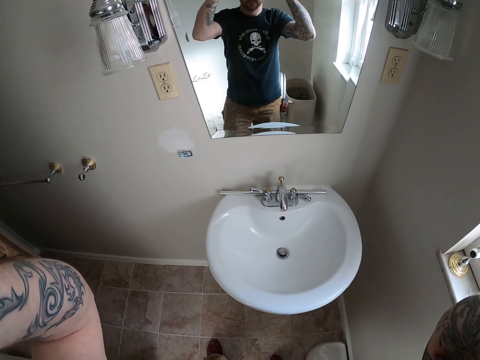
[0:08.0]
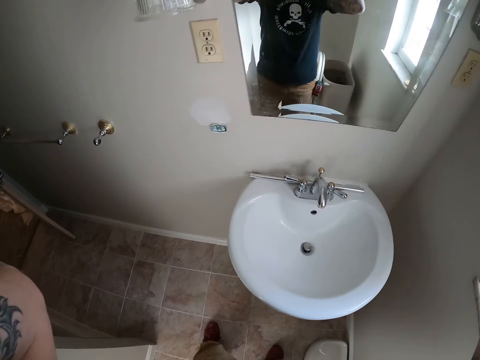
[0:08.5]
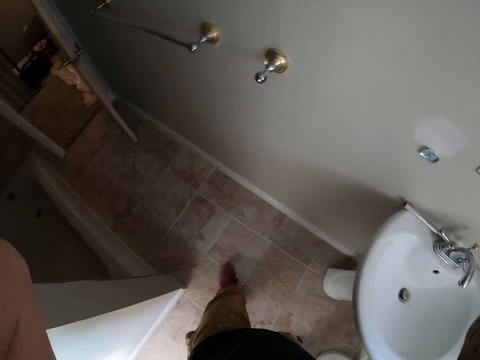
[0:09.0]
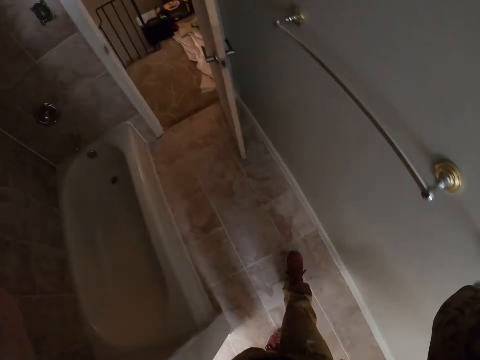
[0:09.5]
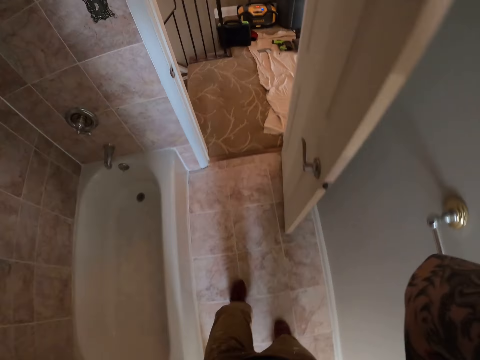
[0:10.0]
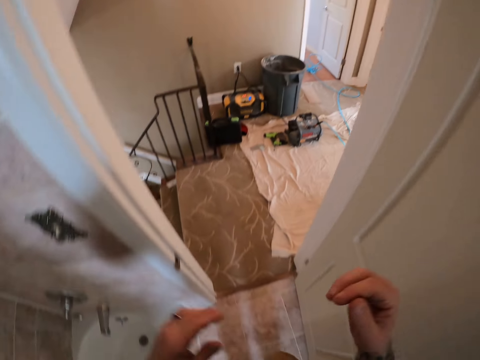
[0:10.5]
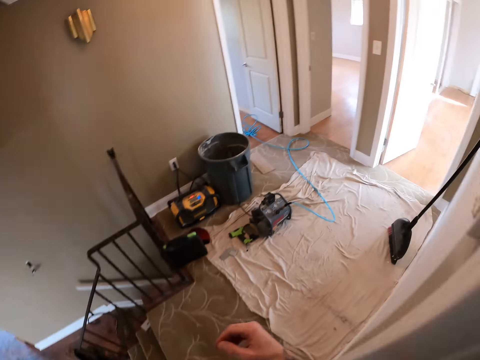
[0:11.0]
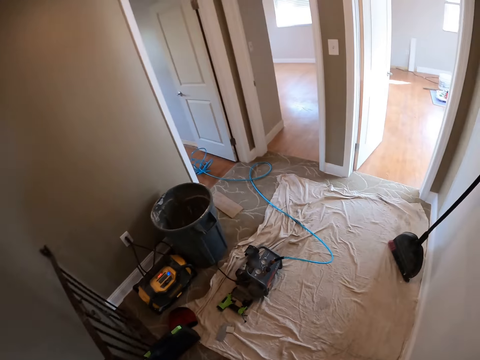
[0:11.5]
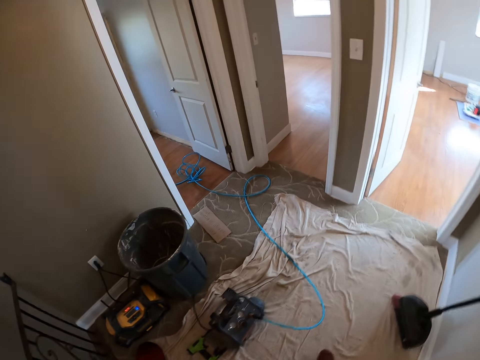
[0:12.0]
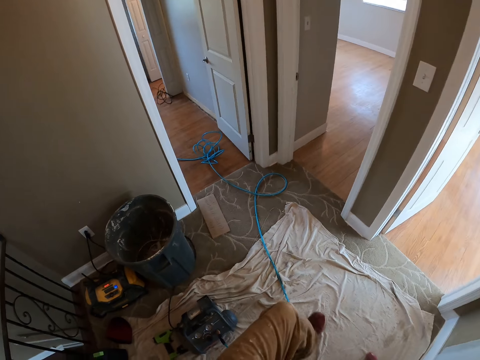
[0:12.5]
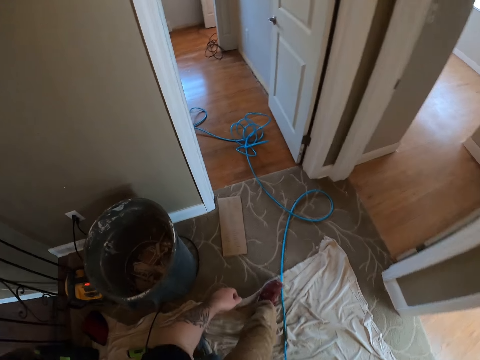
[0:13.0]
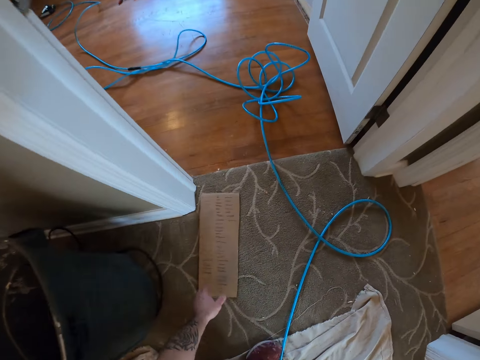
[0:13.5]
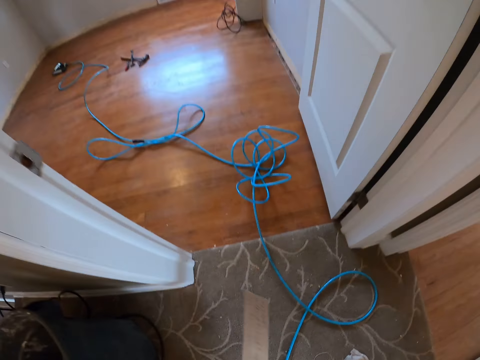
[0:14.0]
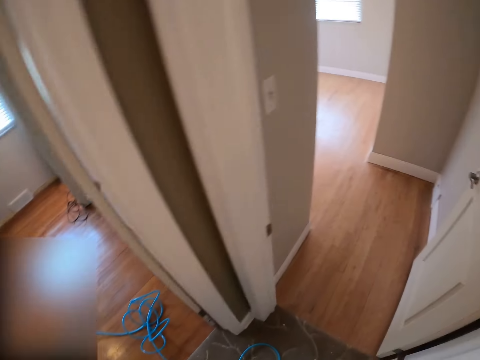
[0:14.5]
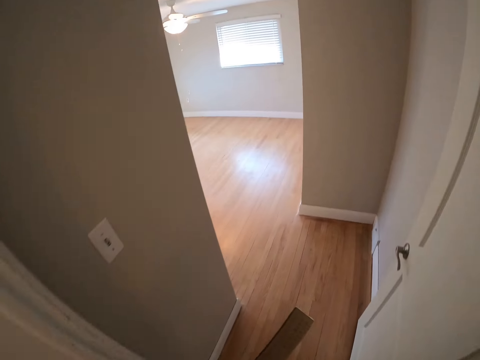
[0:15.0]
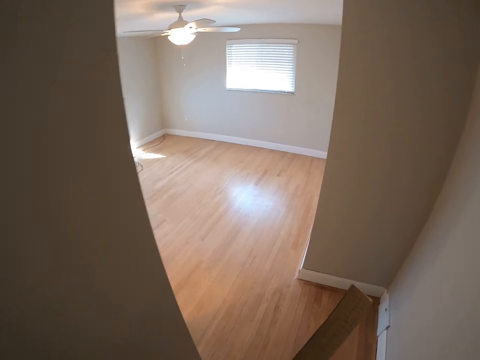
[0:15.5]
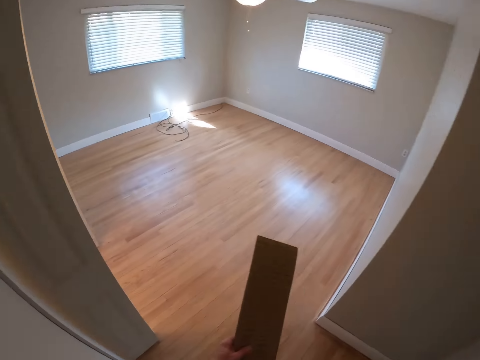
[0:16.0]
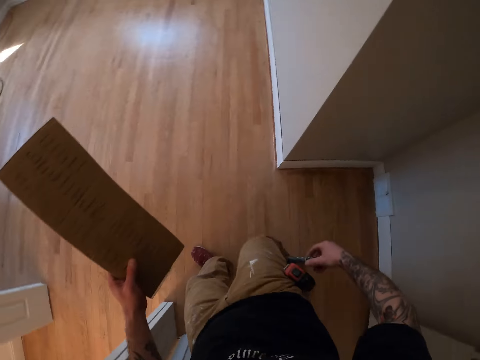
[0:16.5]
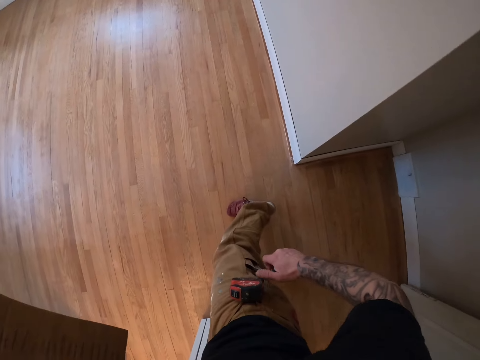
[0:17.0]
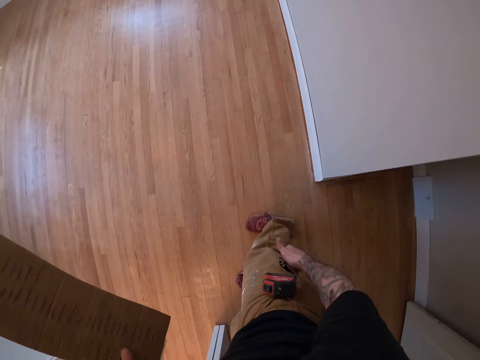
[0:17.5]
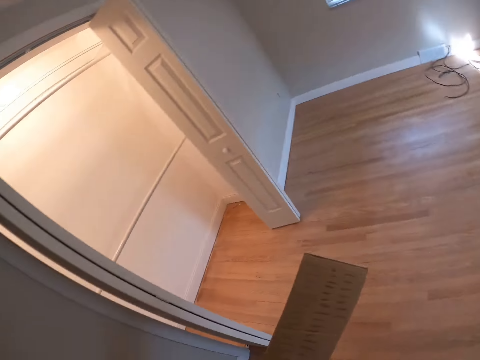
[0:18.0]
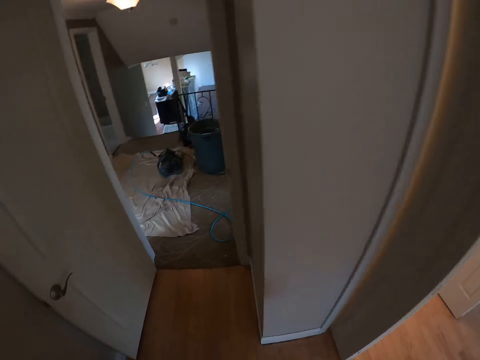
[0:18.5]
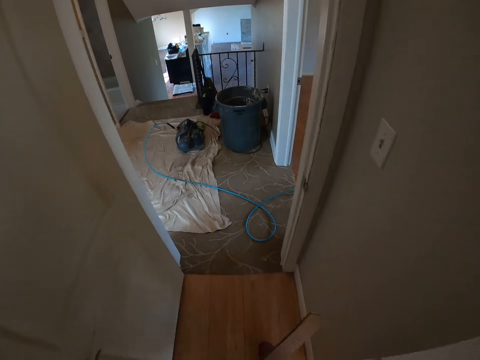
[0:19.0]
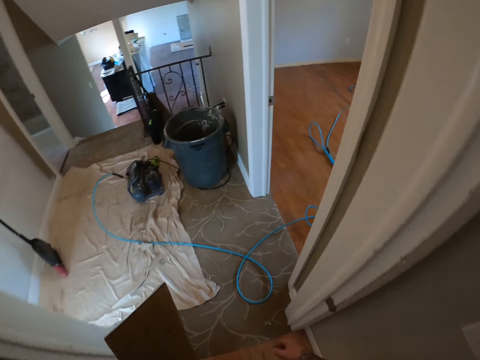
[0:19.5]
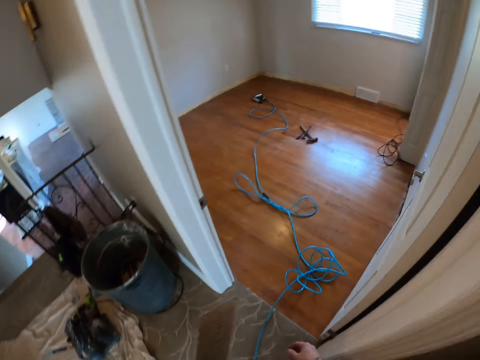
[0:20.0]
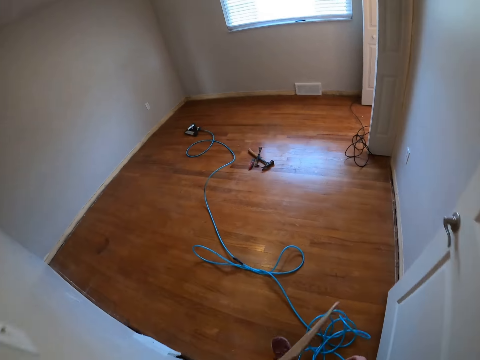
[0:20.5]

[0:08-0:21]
The camera wearer walks in the house. They pick a carton paper from the floor. They walk in the house.

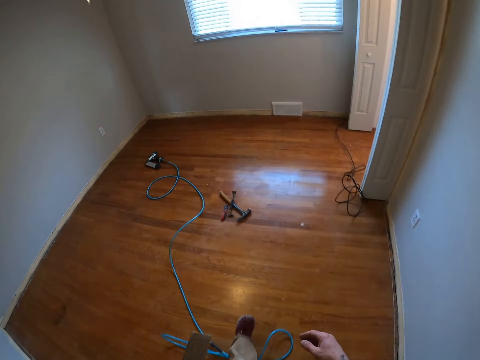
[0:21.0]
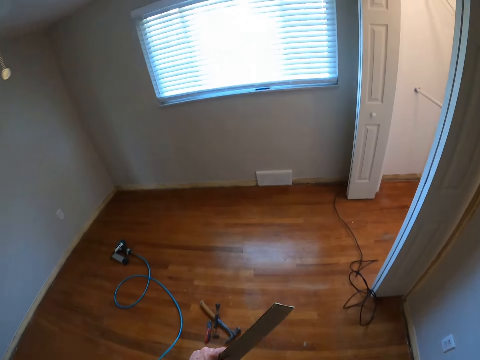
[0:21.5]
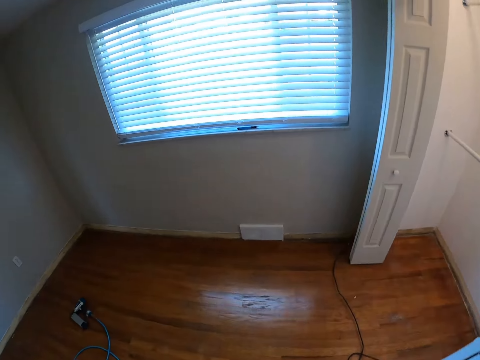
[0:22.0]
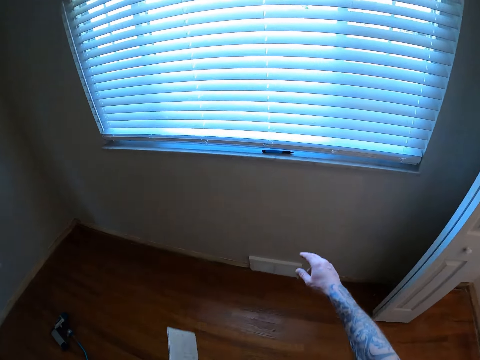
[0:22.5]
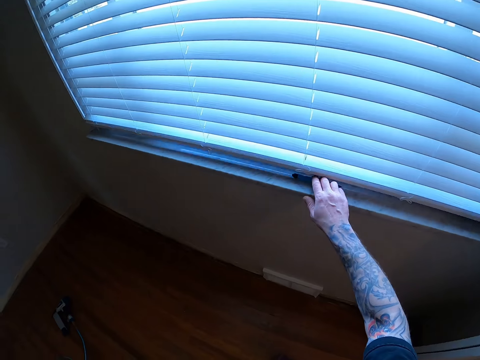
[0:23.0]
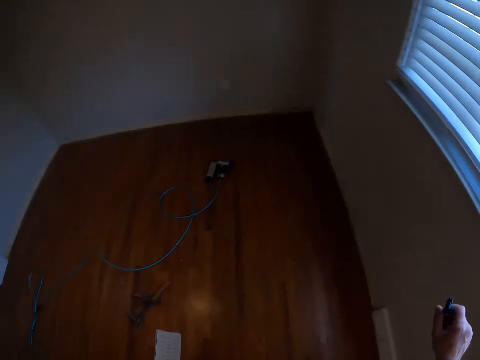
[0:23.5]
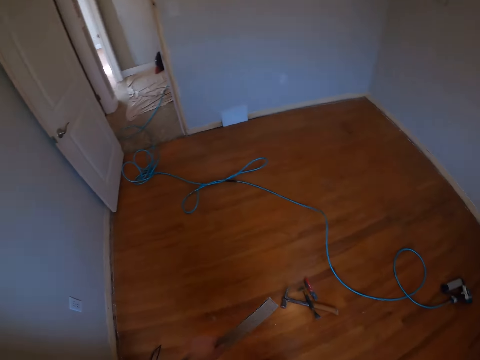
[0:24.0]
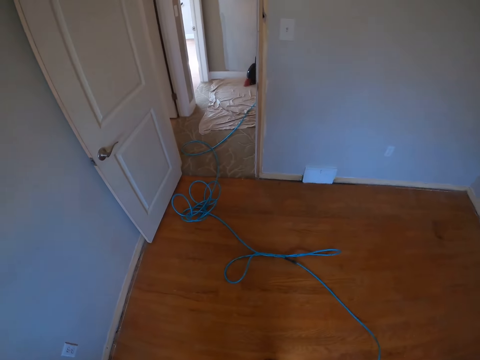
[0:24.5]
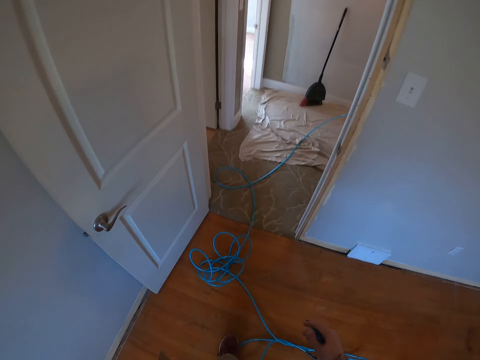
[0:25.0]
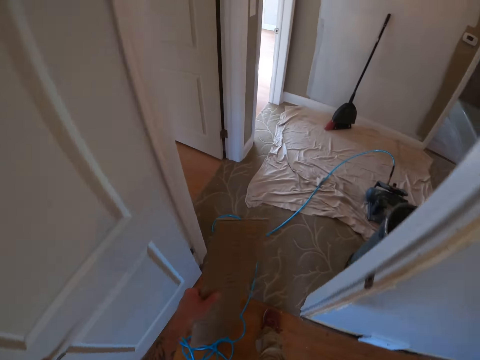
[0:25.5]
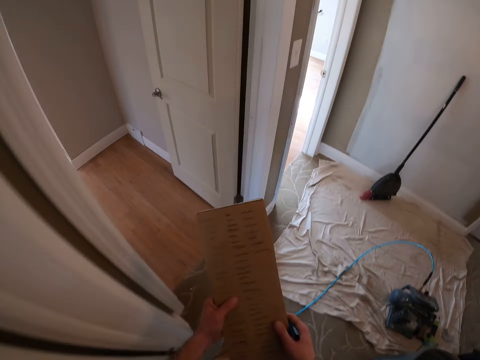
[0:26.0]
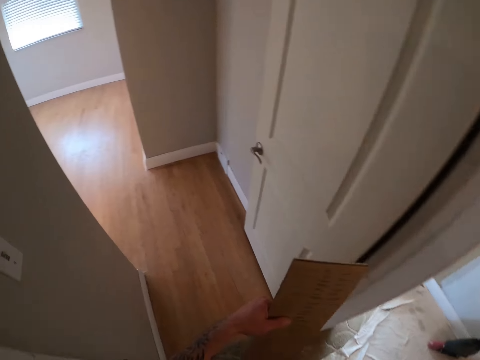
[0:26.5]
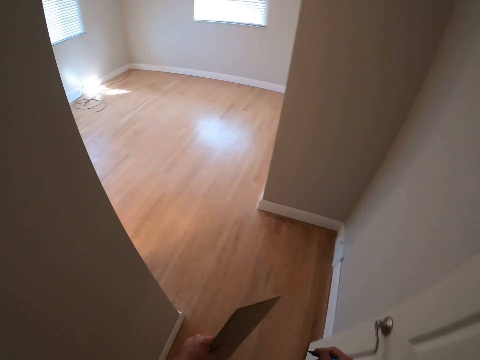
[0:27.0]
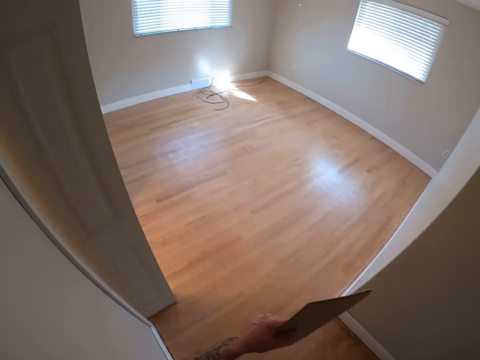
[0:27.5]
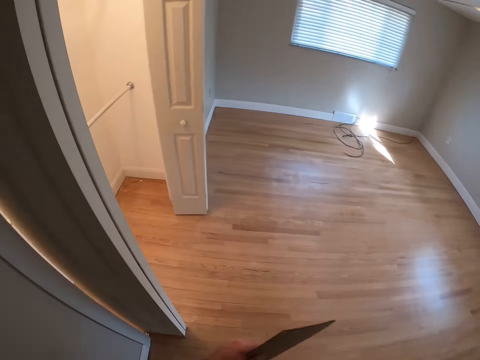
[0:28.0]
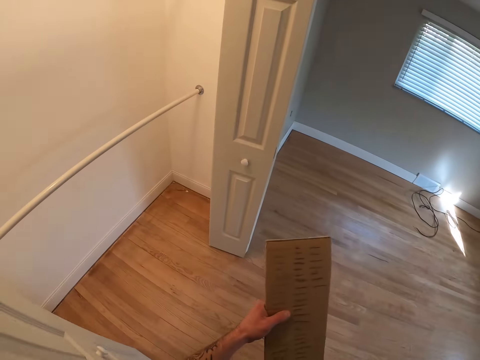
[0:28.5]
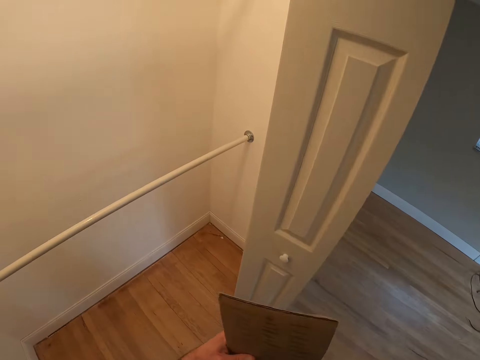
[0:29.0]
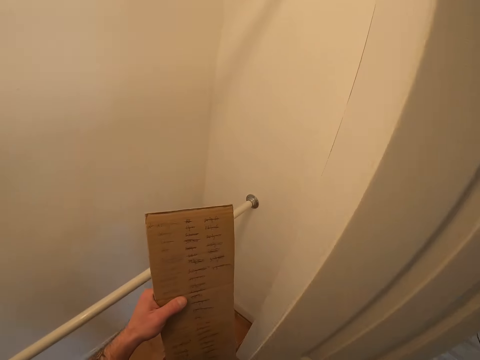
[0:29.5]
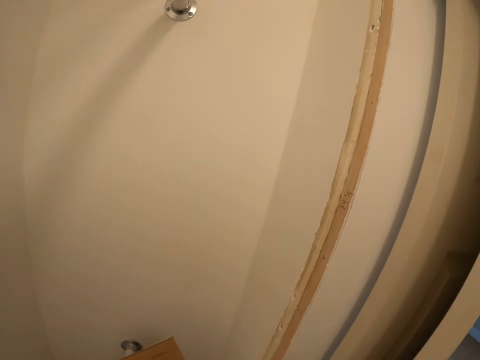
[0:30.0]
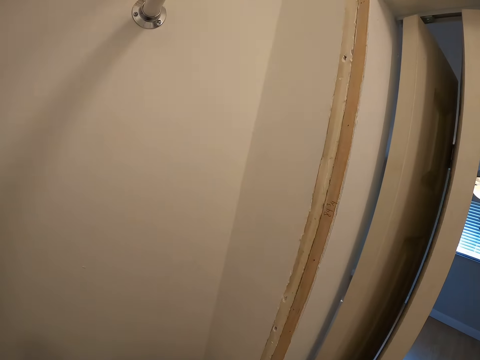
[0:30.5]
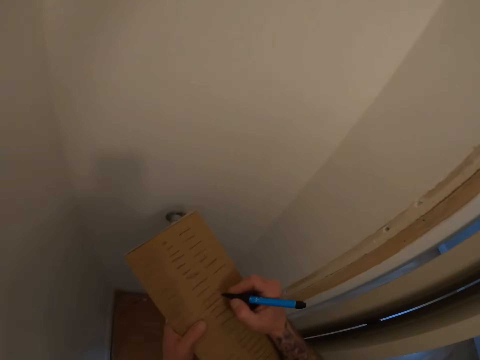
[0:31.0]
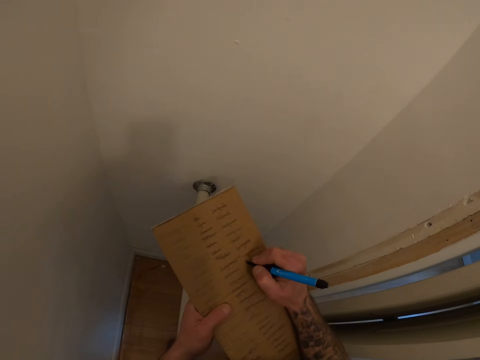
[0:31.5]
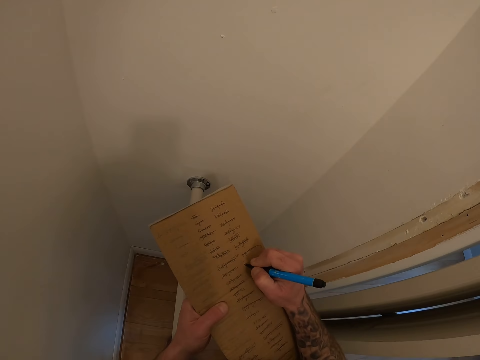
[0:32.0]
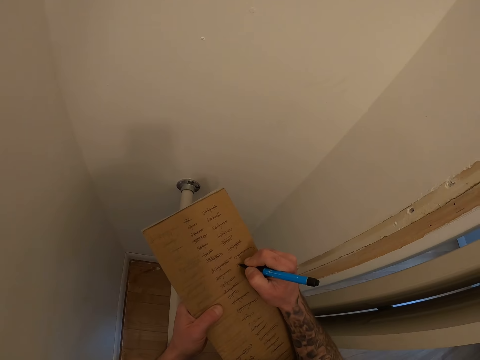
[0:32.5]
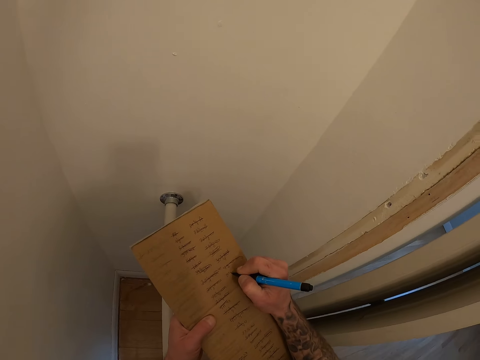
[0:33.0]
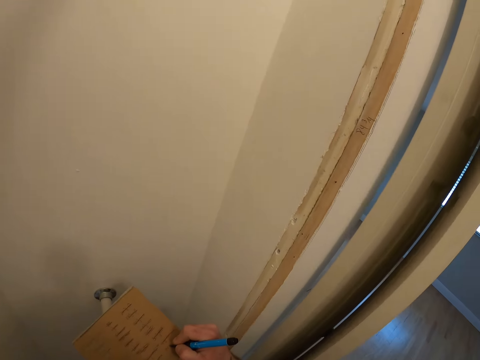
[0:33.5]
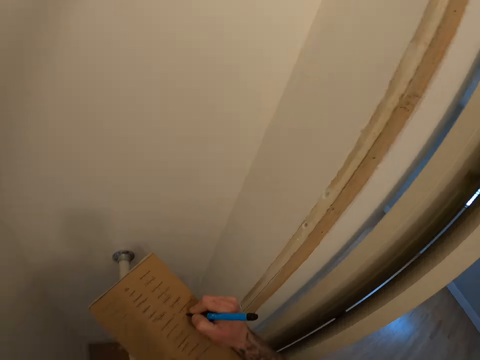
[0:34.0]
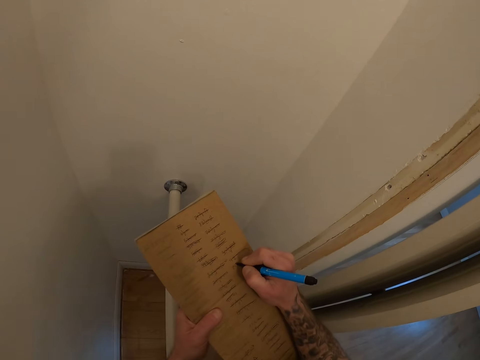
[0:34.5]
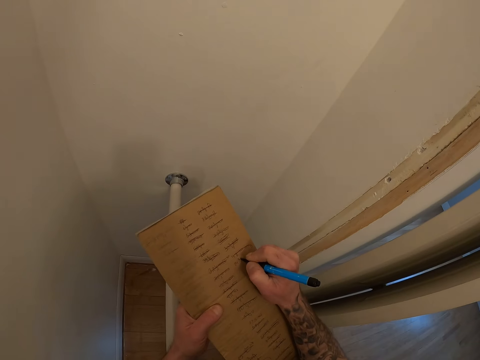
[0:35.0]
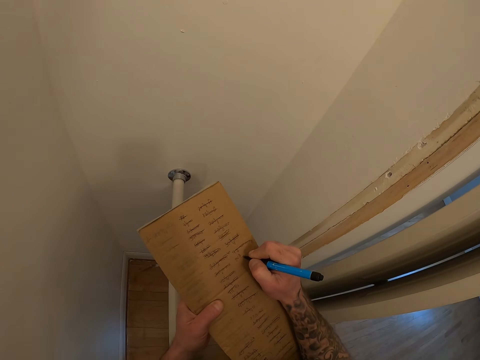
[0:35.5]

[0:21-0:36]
The camera wearer picks a pen by a window. They walk in the house. They write on the carton paper with the pen.
